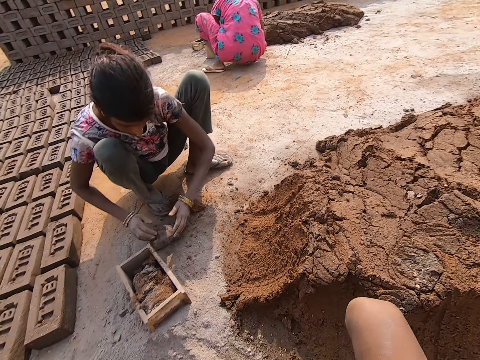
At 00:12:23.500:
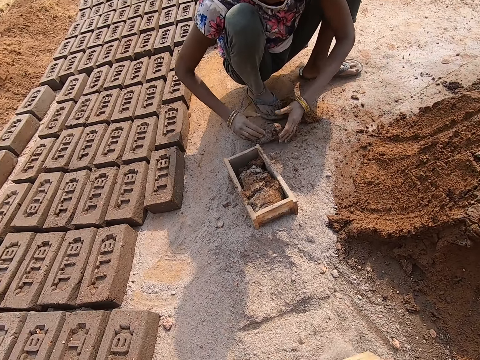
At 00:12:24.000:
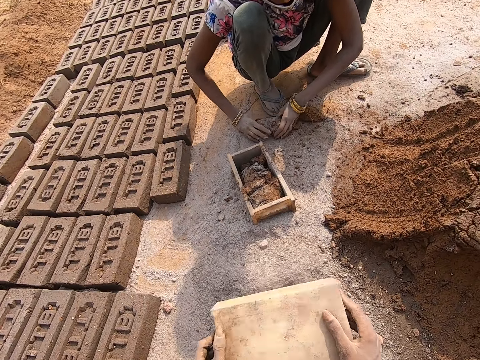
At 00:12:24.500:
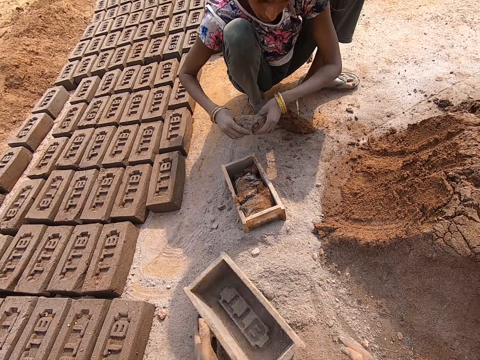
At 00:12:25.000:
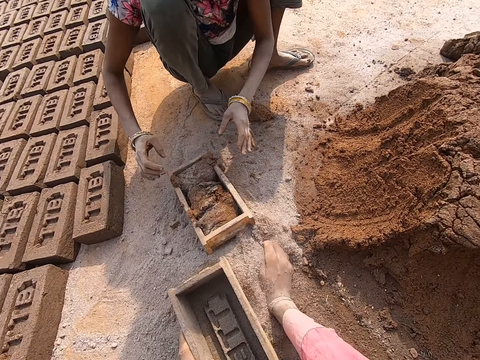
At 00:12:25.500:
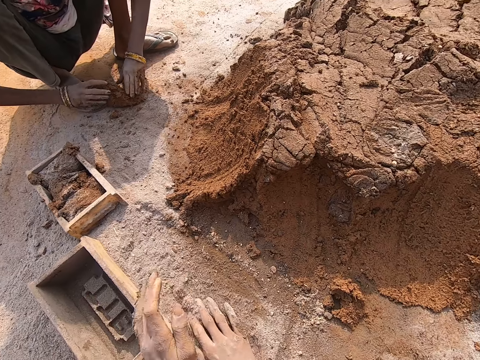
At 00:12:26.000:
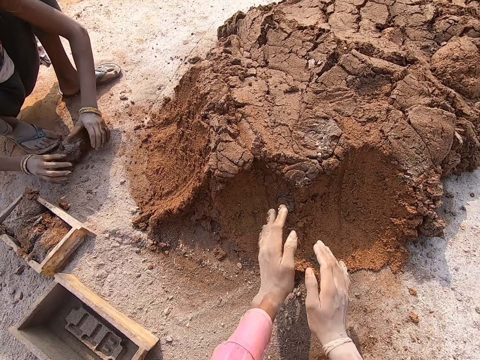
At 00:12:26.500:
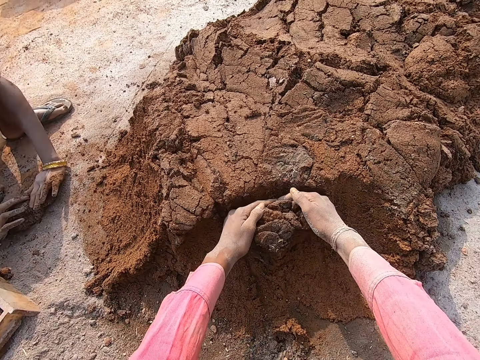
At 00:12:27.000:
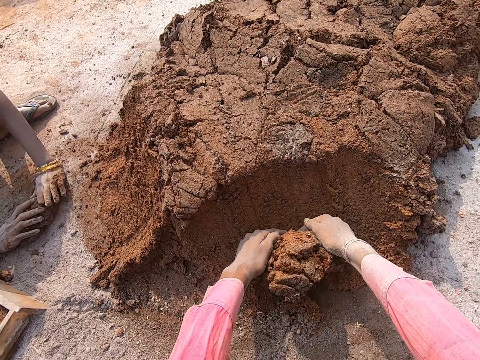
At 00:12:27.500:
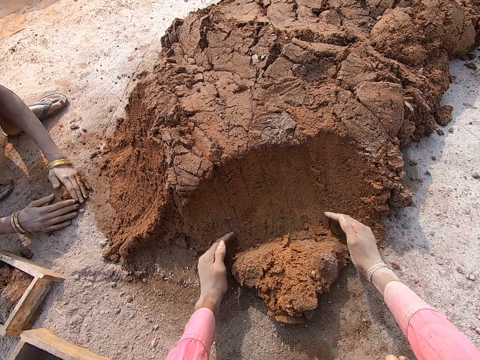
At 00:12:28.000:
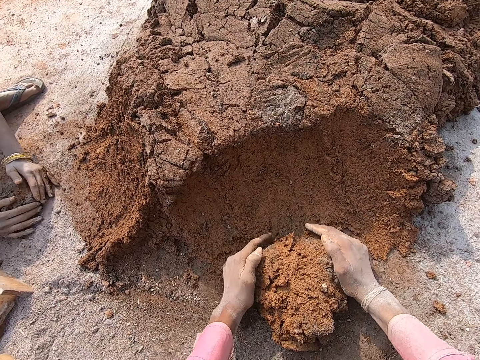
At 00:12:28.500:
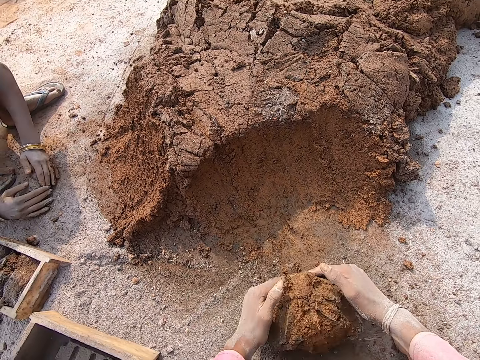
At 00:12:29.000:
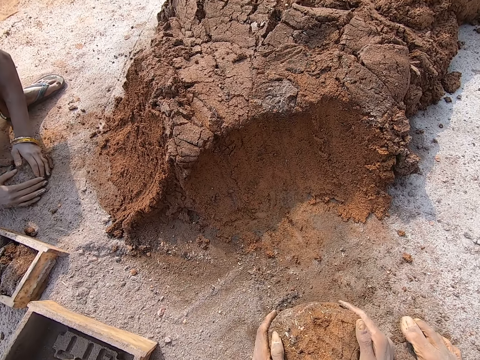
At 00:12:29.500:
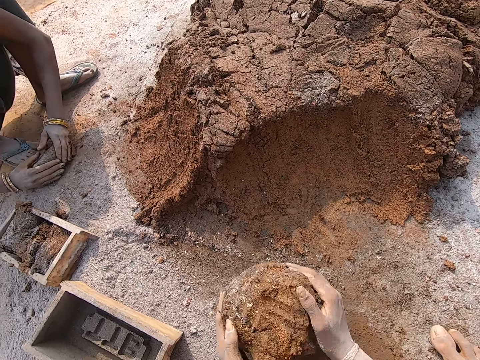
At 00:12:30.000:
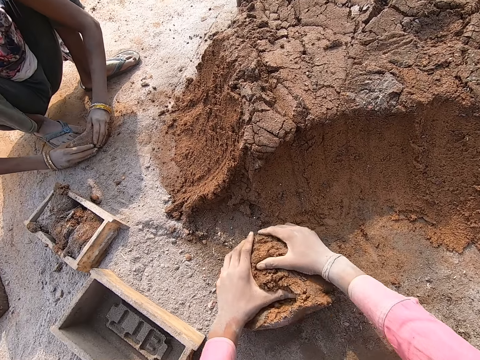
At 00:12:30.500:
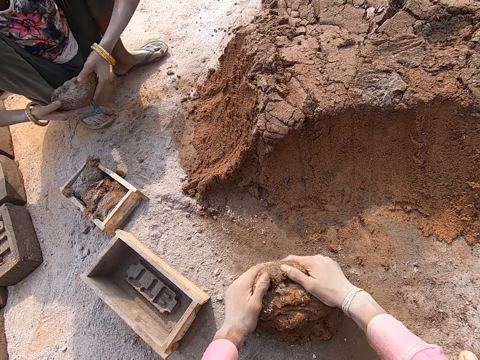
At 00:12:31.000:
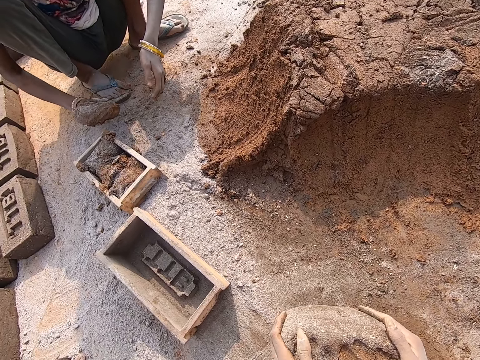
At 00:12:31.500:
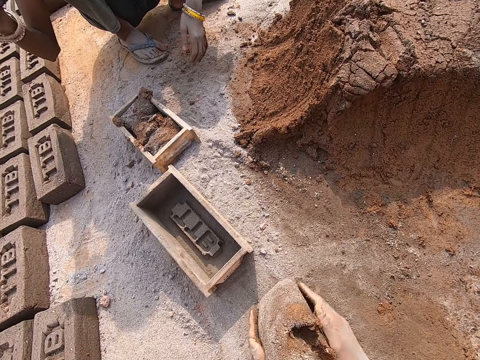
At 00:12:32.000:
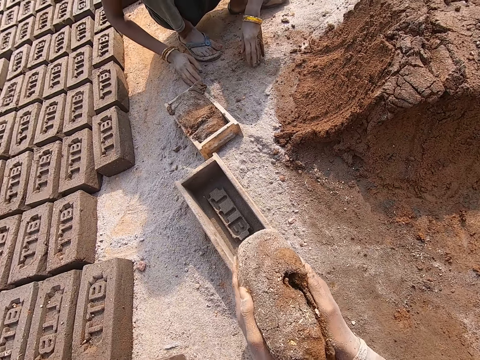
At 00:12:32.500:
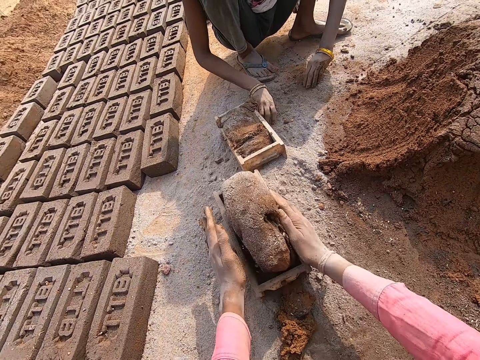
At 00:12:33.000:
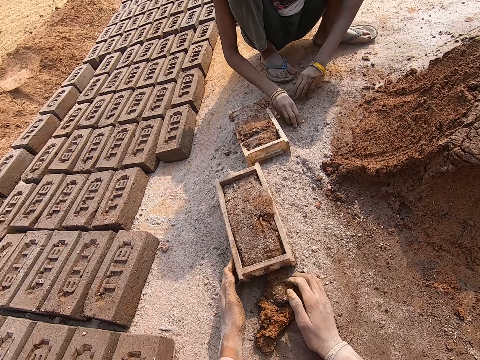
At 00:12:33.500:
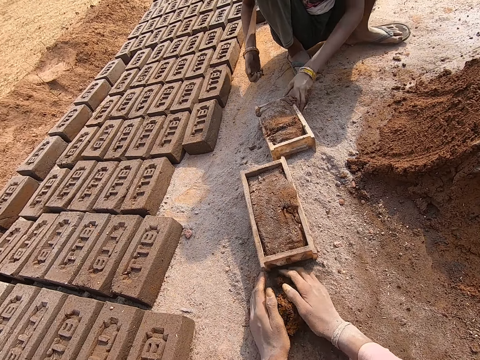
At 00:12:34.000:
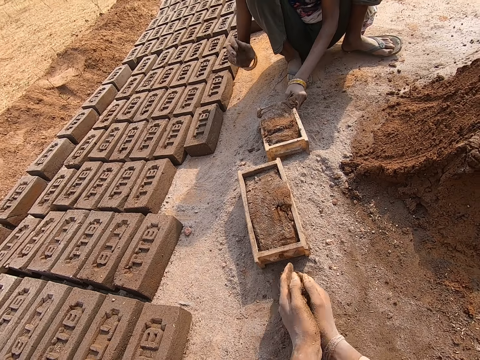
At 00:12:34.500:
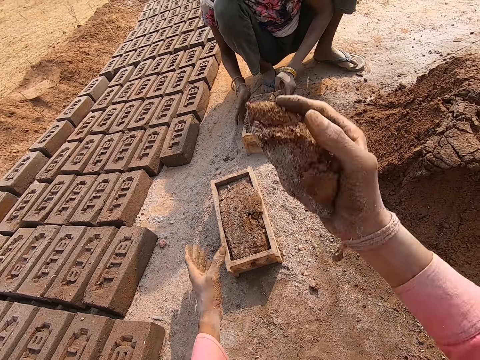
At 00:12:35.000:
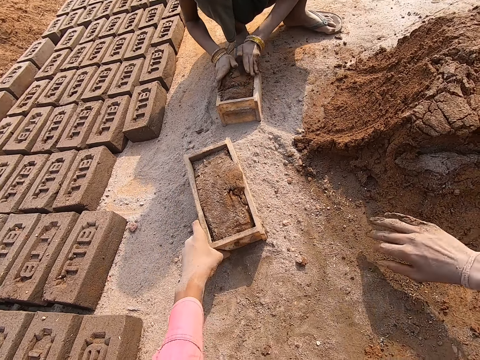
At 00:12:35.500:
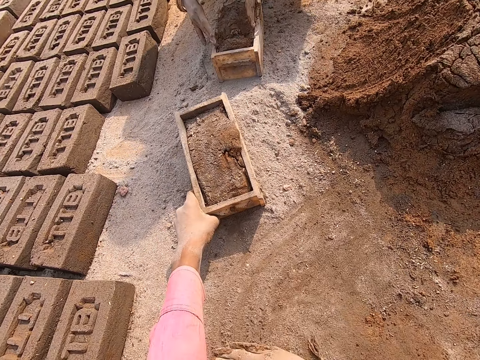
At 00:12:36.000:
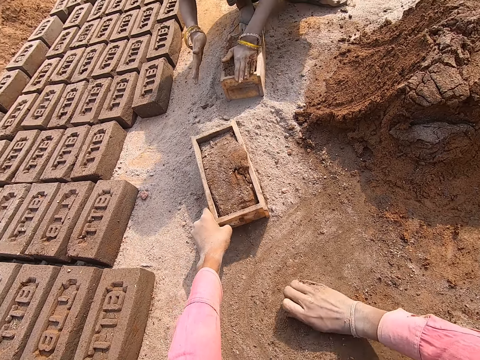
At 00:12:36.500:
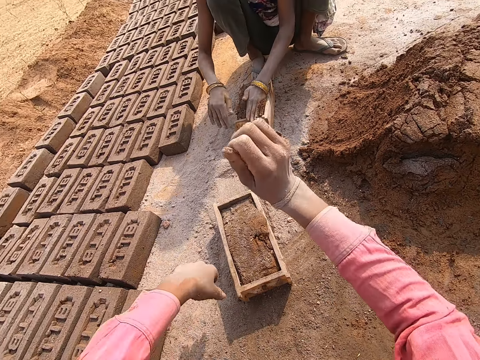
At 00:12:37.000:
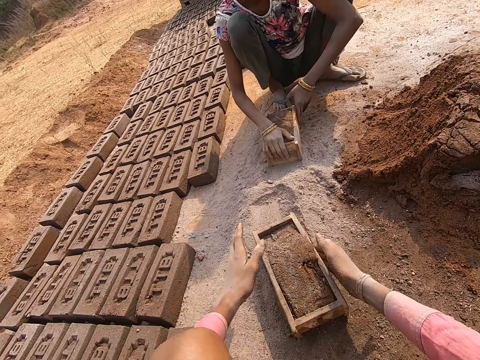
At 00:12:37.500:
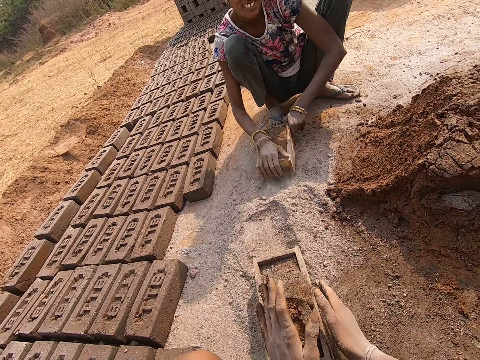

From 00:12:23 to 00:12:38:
The camera wearer adds the mud in the molder. They move sand. A person kneads mud. The camera wearer collects mud. They knead the mud. The person puts the mud in the molder. The camera wearer puts the mud in the molder. They collect mud. They throw off mud. The person shapes the mud in the molder. The camera wearer collects sand and pours the sand on the mud.

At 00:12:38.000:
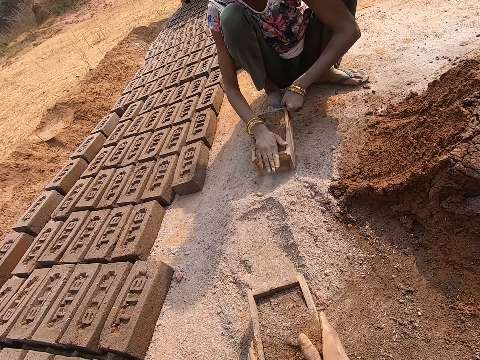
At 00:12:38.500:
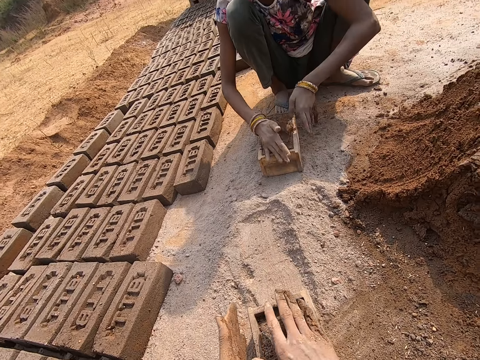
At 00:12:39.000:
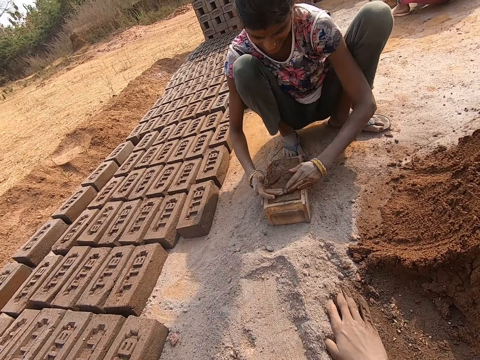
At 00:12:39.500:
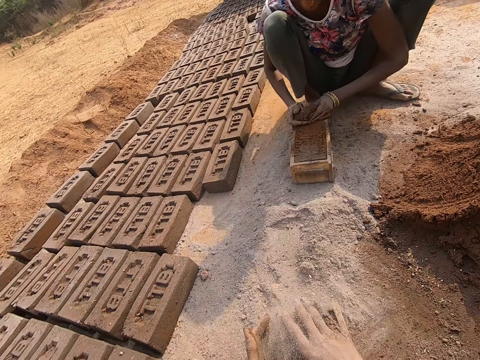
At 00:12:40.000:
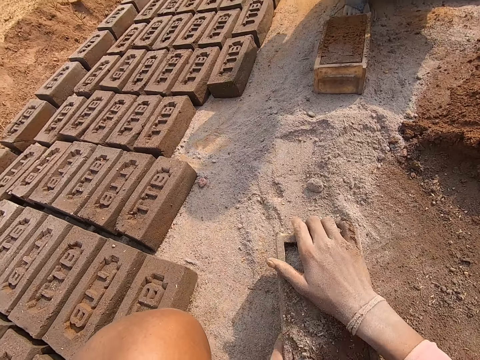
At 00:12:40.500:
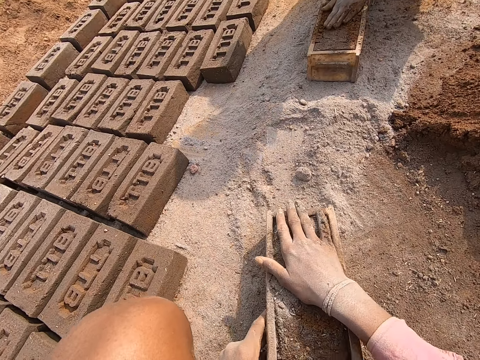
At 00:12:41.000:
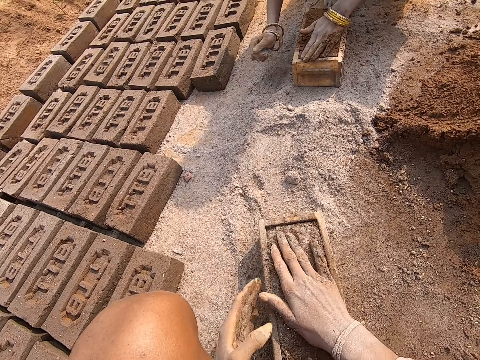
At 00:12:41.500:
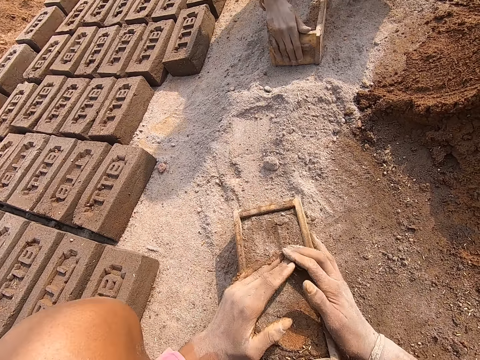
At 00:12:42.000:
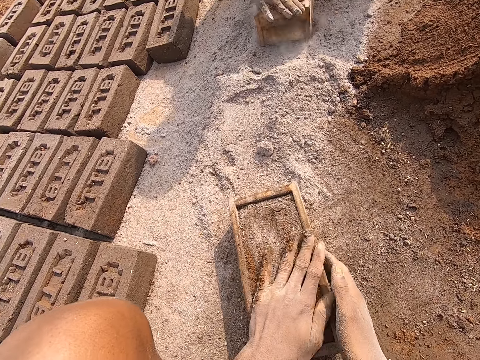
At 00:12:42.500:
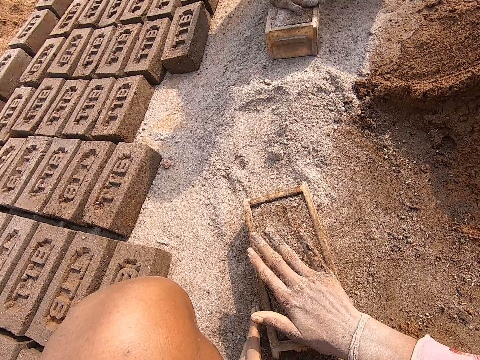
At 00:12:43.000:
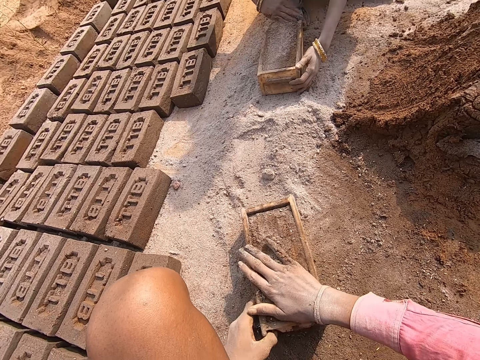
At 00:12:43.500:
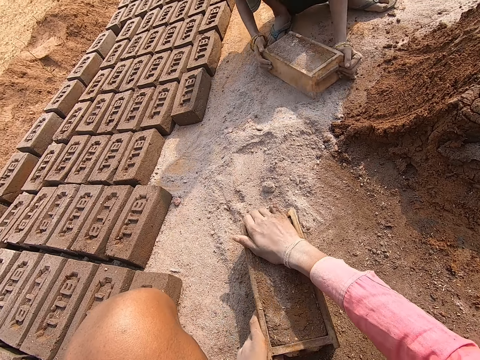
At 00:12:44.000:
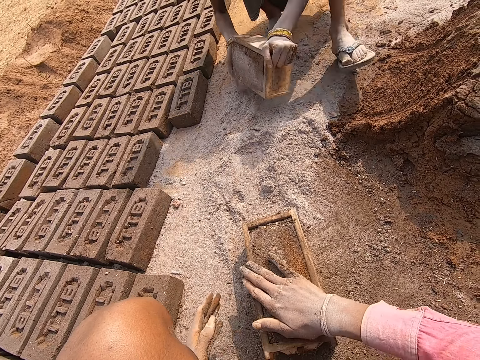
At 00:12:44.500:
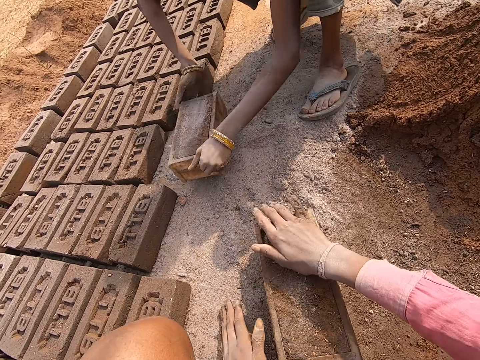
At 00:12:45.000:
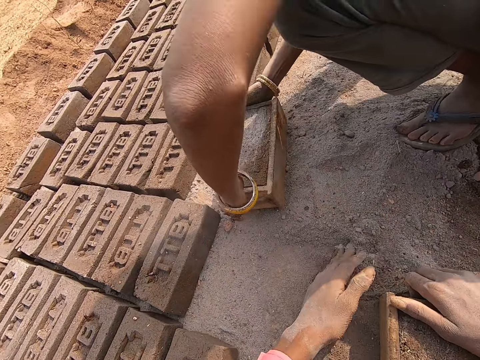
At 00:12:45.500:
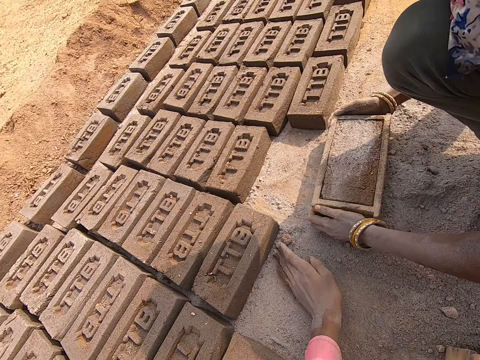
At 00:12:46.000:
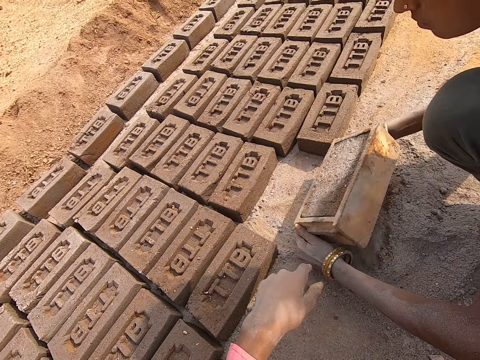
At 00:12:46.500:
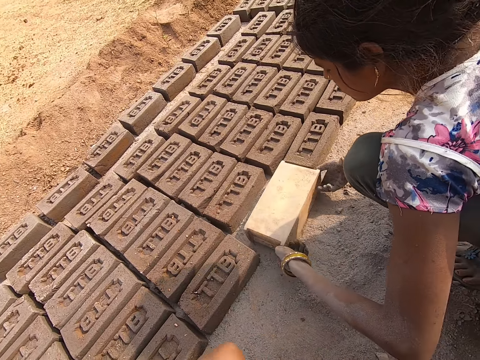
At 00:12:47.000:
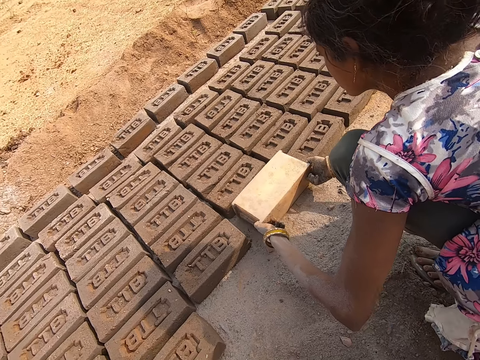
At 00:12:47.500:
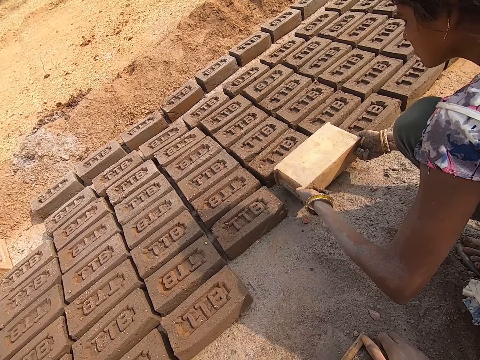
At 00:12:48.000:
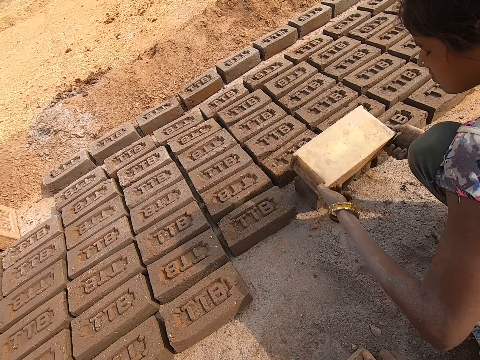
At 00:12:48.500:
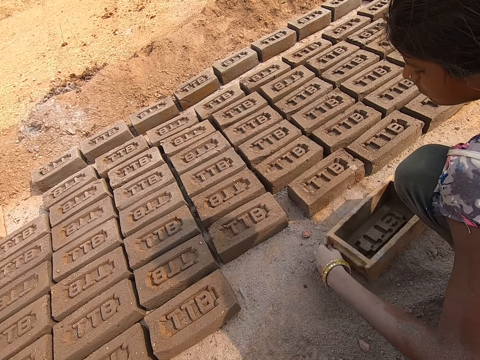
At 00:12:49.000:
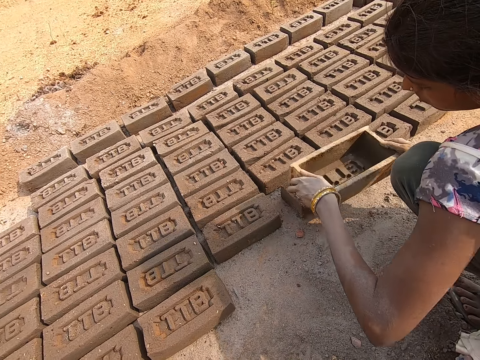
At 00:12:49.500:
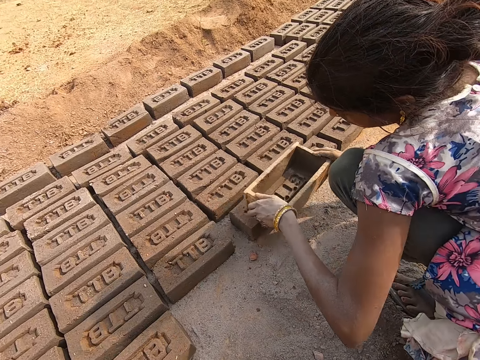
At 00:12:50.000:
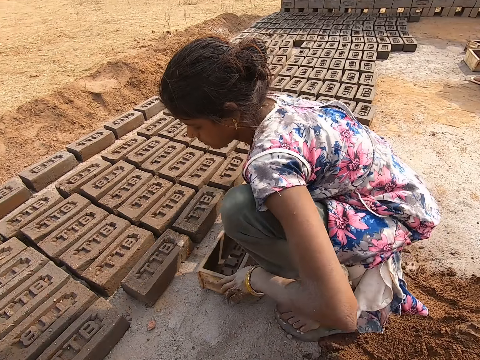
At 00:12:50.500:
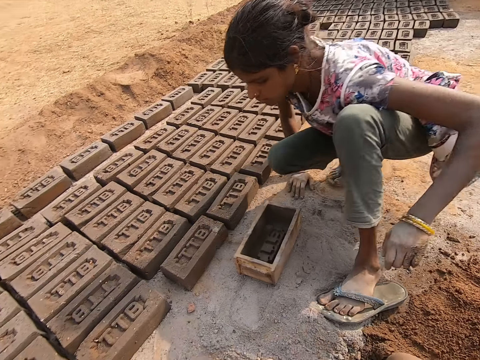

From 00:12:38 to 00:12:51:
A person shapes the mud in the molder. The camera wearer dusts the mud in the molder. The person dusts the mud in the molder. The camera wearer removes excess mud from the brickmould. The person removes the brick from the molder.
